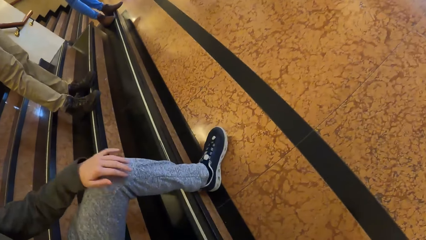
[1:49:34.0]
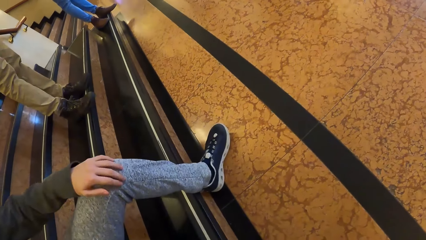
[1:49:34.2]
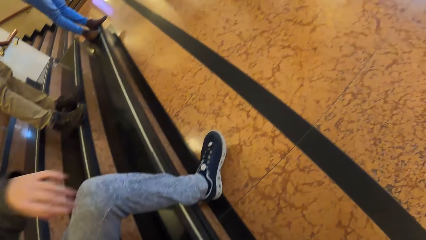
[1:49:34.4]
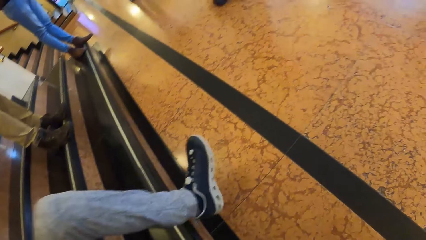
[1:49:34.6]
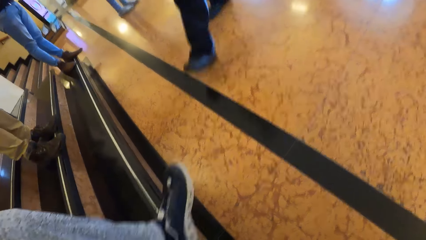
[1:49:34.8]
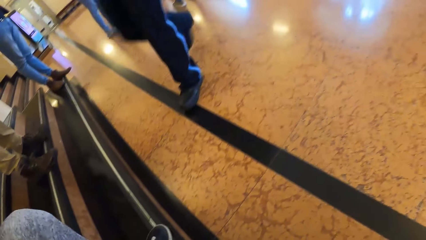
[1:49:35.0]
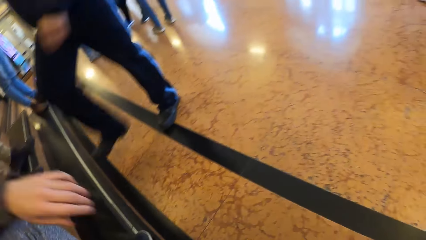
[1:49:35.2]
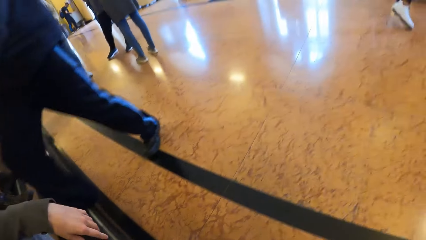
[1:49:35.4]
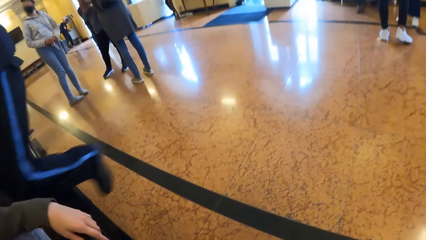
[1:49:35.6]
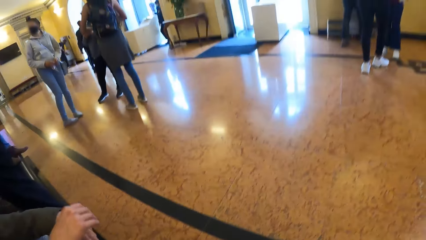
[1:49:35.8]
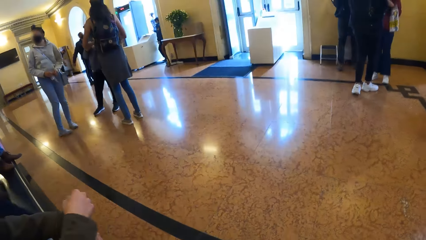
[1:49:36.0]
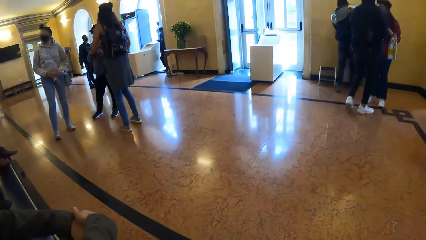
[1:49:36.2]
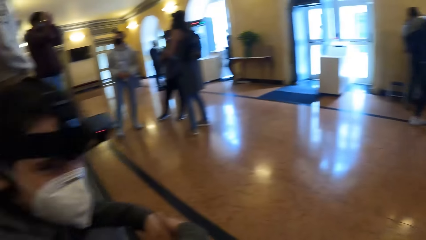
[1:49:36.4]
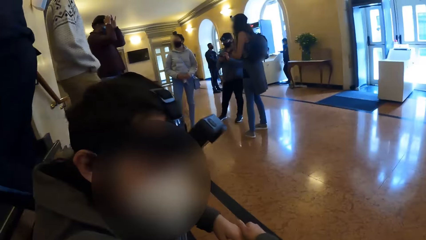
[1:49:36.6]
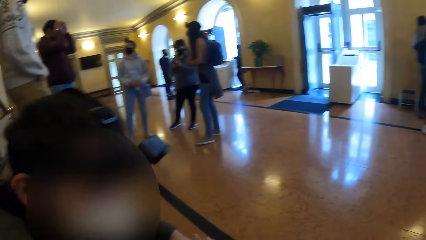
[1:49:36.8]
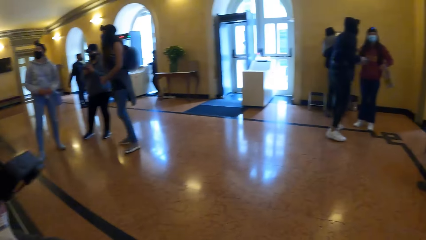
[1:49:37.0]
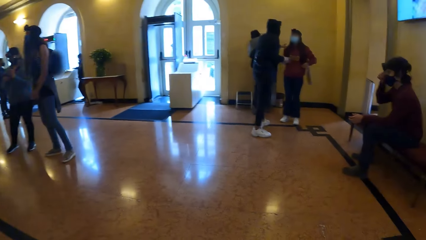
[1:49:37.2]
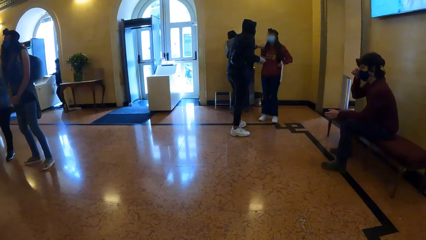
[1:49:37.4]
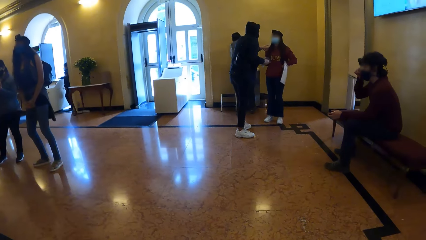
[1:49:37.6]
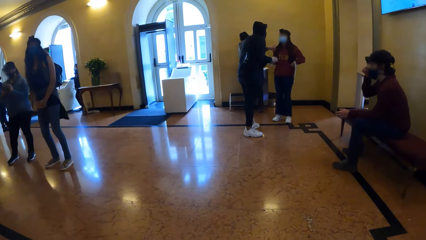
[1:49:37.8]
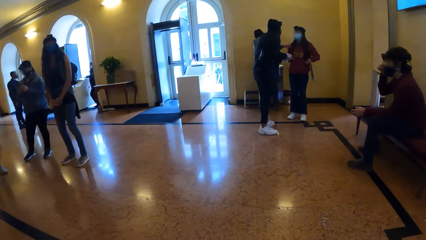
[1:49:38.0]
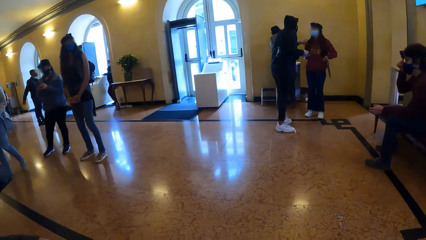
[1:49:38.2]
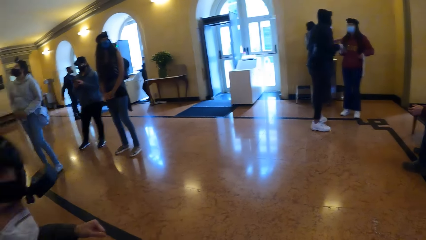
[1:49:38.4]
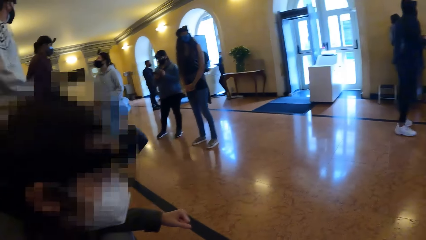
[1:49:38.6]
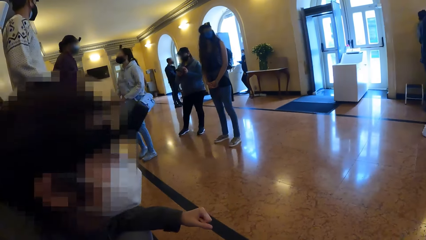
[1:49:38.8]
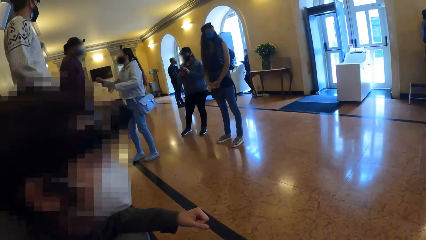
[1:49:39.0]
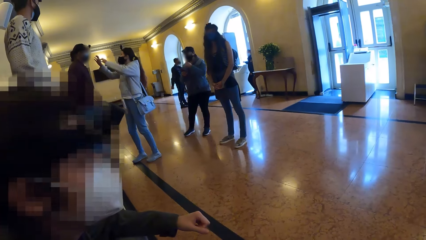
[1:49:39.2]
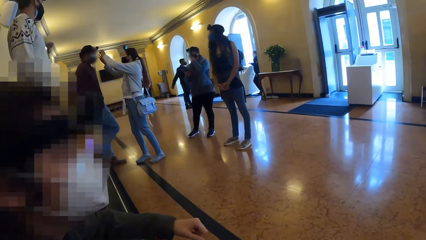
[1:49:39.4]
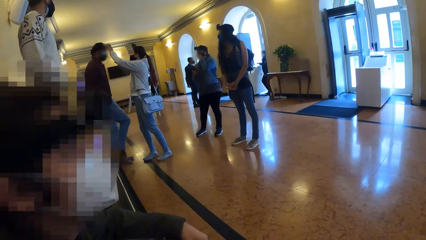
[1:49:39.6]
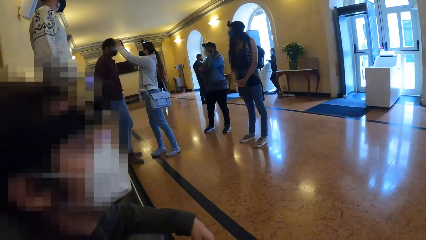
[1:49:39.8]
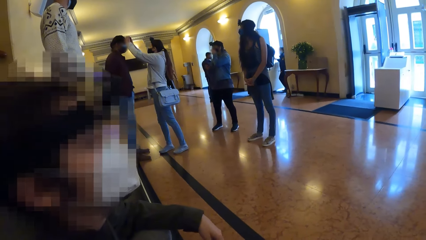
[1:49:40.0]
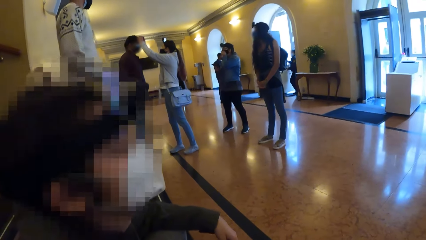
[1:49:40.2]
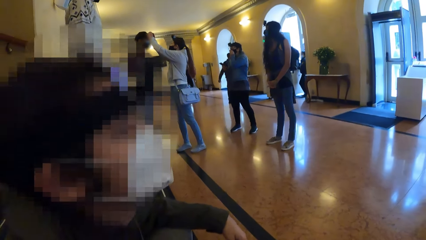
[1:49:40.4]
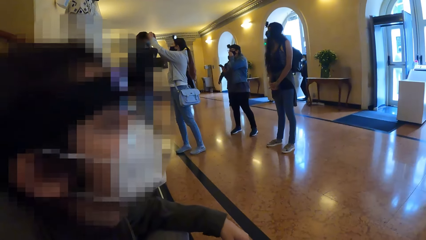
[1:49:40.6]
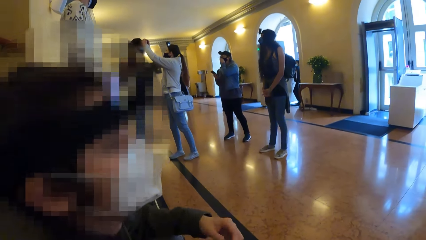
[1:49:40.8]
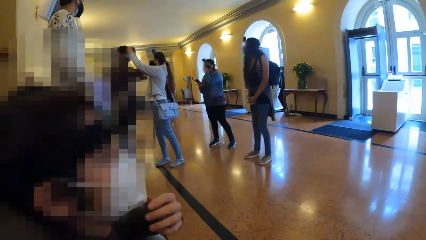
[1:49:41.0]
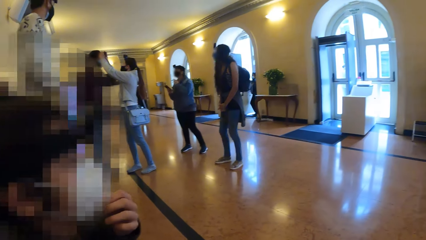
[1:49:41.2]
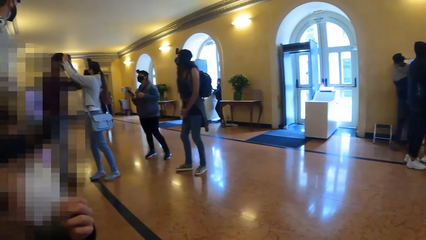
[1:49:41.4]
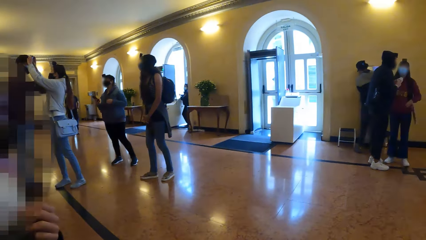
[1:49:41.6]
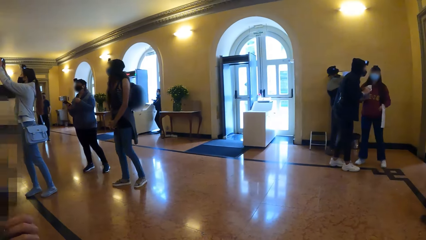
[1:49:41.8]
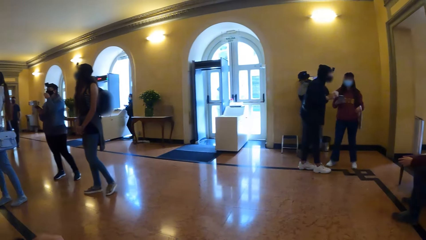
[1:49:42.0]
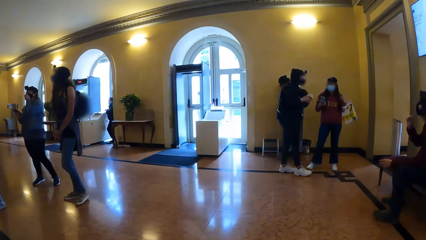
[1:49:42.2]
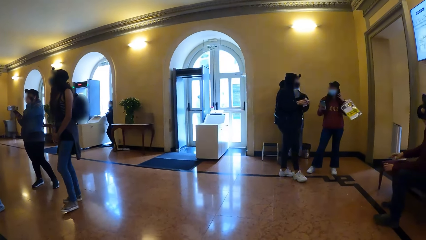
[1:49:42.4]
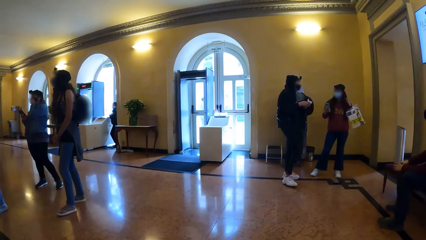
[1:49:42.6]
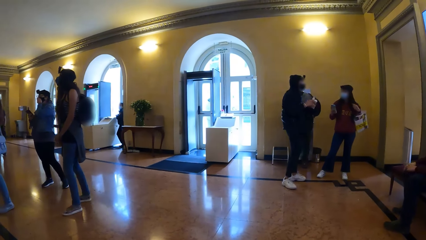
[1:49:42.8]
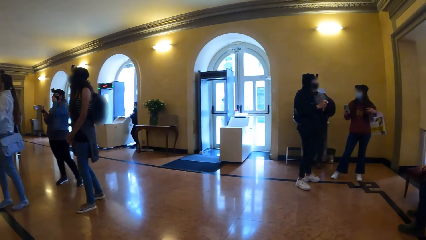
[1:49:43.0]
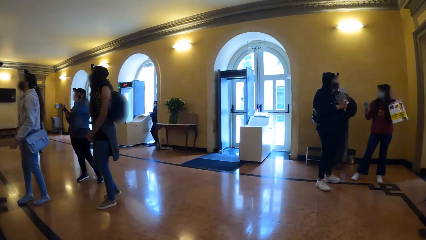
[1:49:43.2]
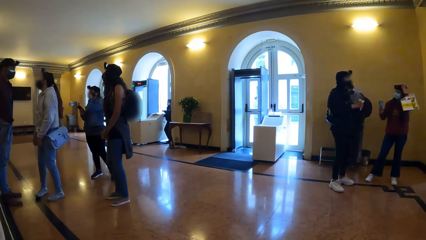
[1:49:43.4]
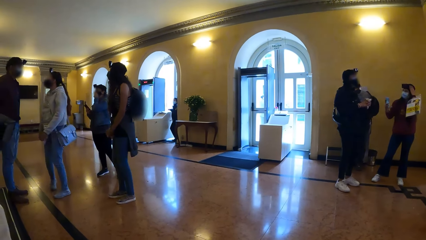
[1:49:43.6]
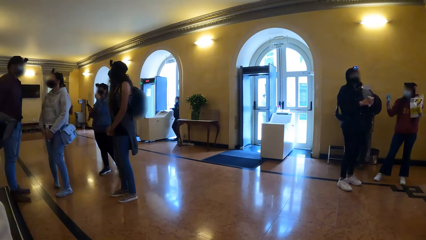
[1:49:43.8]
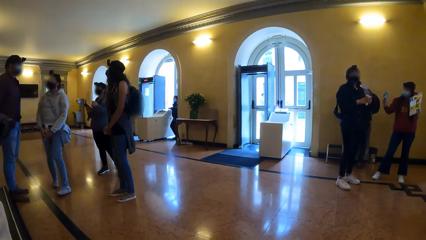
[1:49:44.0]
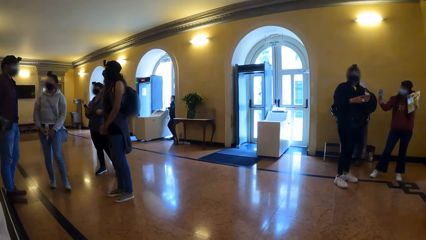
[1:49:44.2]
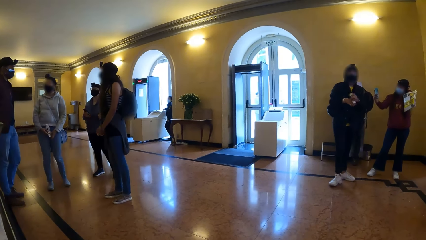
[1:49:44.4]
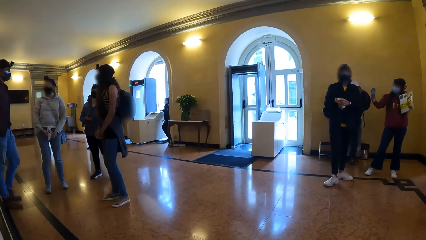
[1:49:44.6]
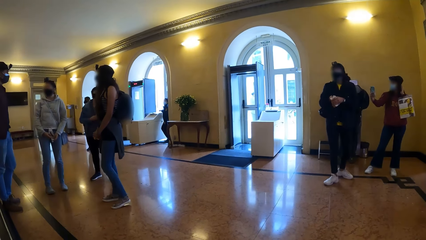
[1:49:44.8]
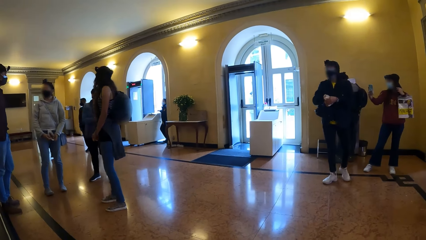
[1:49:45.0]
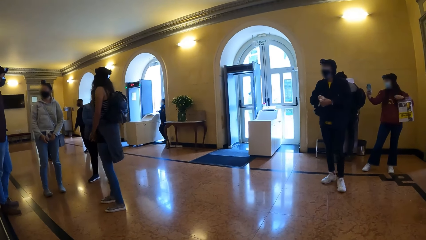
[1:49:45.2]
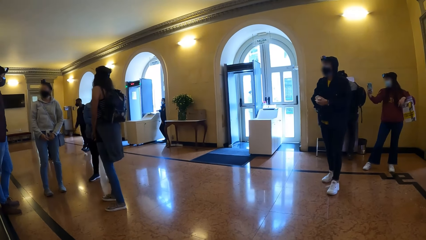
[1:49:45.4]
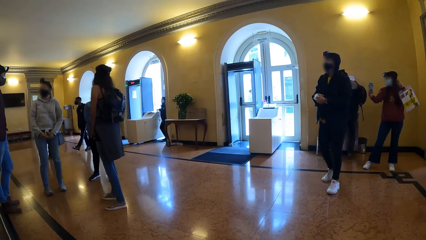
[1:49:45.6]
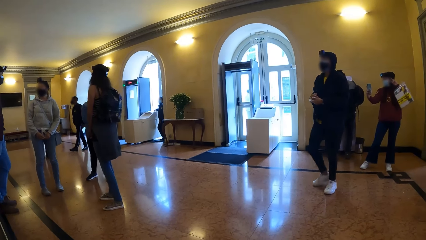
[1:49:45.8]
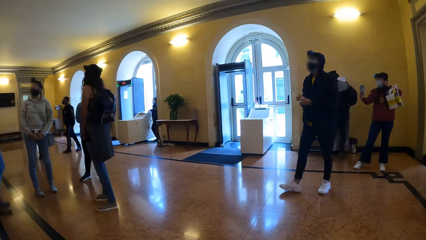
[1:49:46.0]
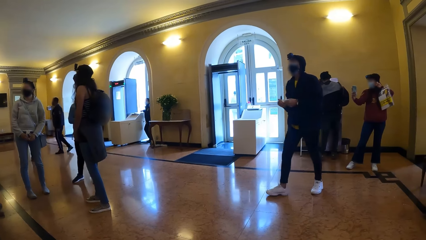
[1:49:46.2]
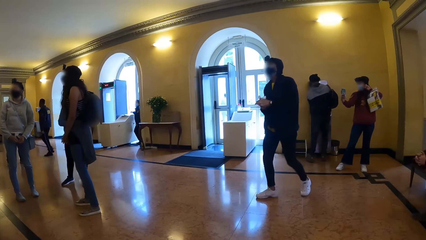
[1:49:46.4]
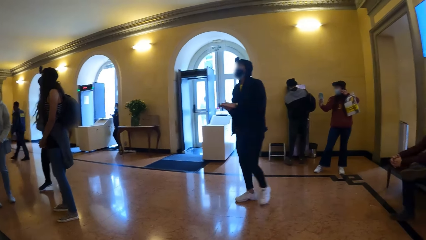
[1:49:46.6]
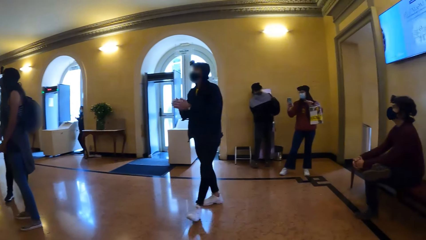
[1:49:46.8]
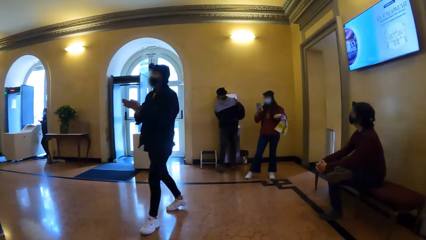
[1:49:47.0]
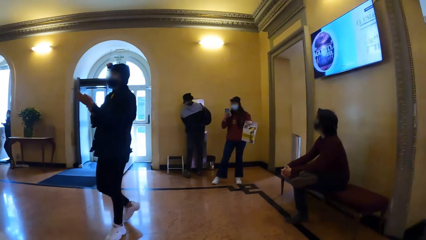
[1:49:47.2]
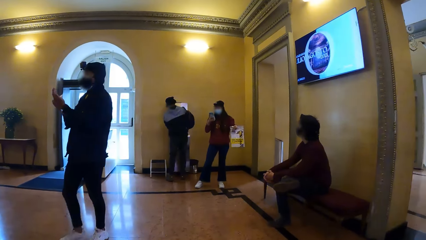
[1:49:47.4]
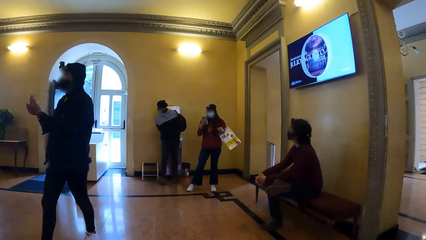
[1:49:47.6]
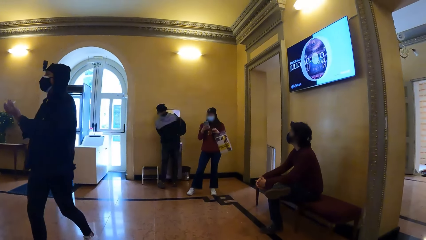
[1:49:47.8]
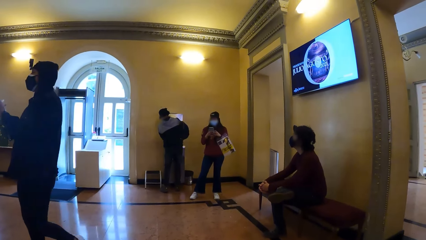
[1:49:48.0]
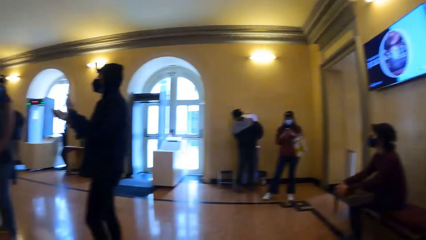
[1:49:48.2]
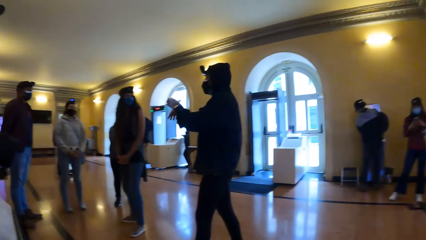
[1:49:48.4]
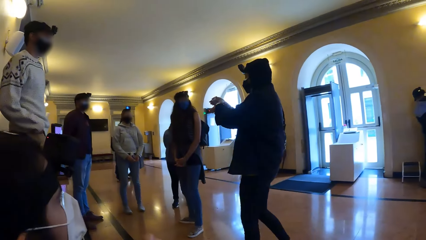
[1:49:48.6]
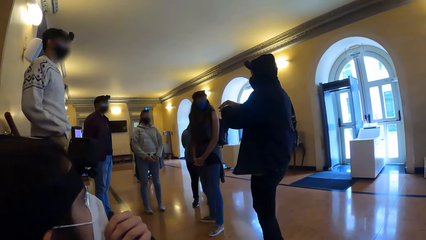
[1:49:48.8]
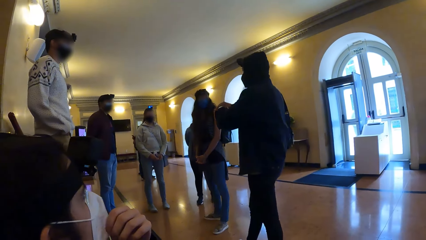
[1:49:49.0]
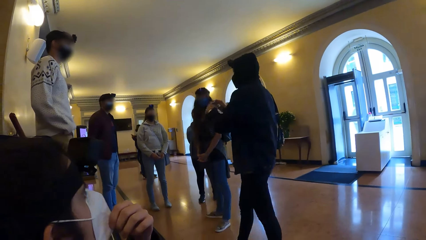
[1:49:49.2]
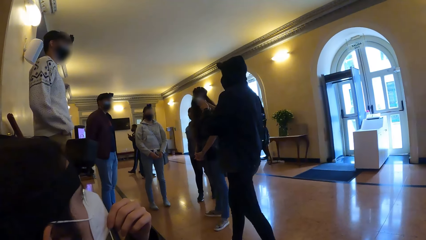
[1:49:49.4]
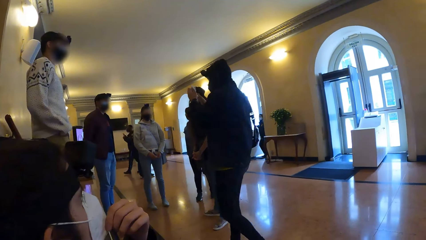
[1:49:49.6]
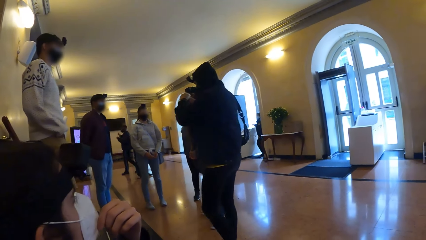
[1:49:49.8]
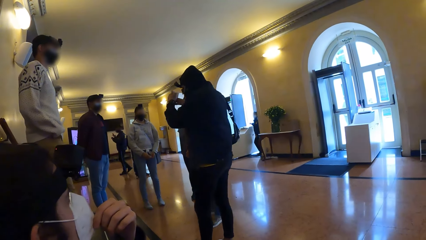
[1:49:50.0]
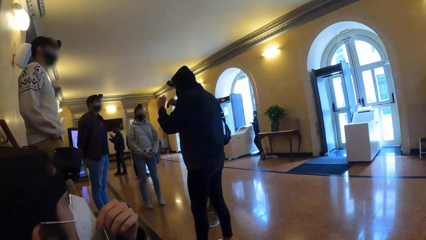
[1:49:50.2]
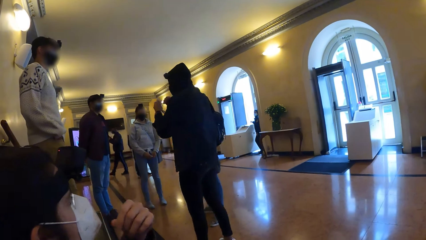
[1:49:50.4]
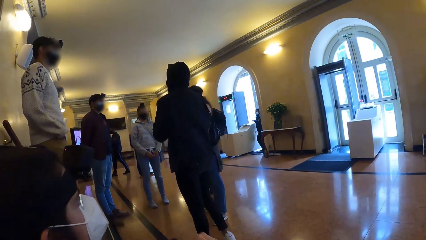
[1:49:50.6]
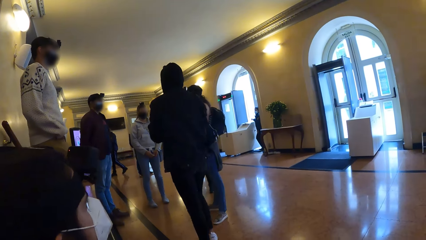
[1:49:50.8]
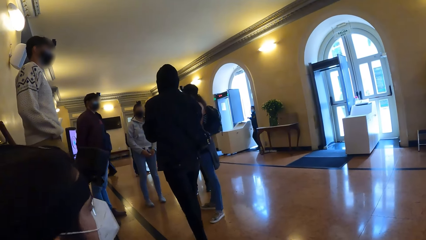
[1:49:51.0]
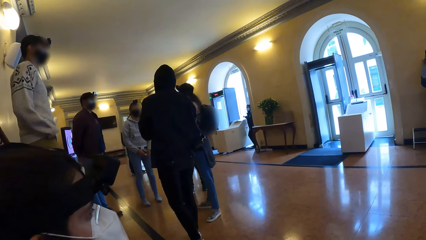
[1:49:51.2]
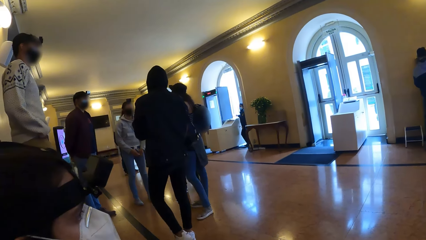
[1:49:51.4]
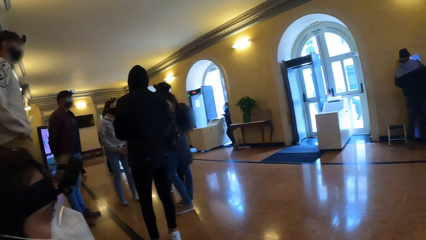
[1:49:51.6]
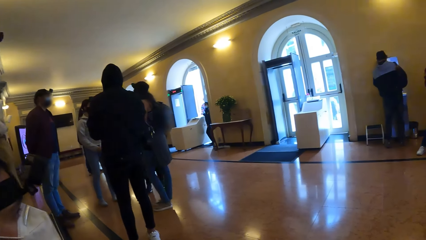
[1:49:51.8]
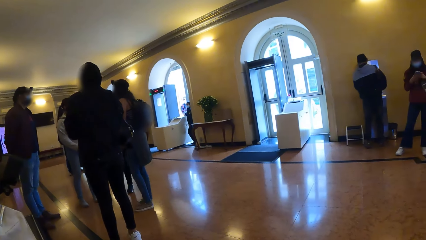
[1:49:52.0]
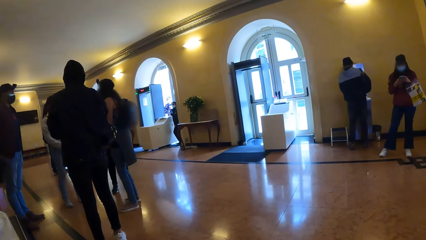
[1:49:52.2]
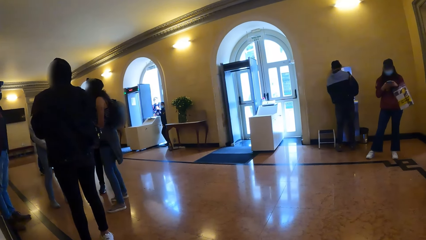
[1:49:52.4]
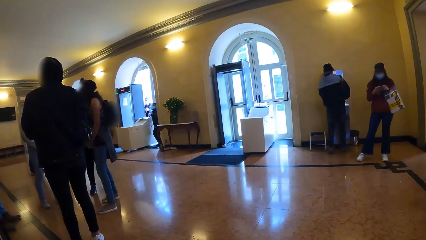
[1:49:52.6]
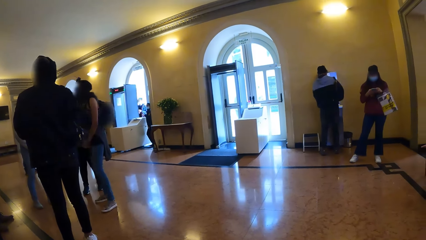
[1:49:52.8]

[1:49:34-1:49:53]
The camera wearer sits down. They converse with a man. Another man converses with a third man and a woman. The camera wearer looks around. Another woman adjusts the camera on another man's head with her hands. The first man adjusts the face mask on his face with his left hand. The first woman takes pictures with a phone in her right hand. The second man converses with a group of people.
